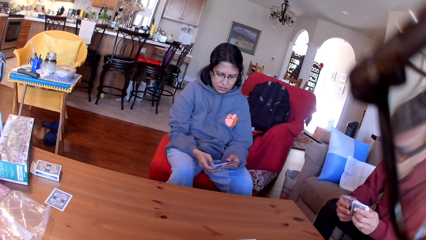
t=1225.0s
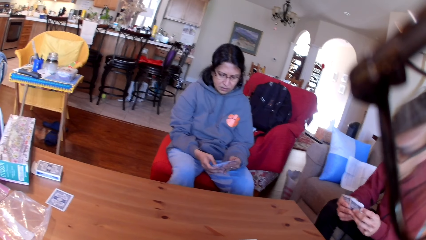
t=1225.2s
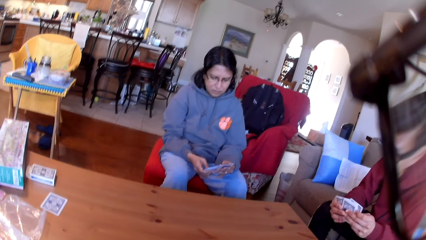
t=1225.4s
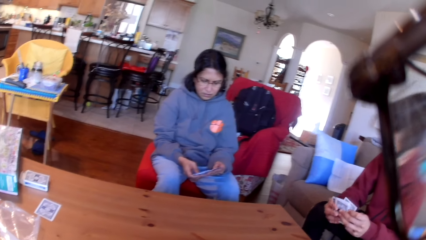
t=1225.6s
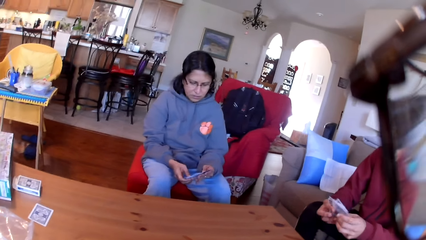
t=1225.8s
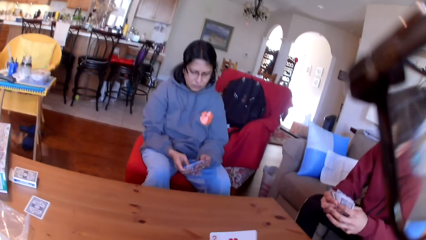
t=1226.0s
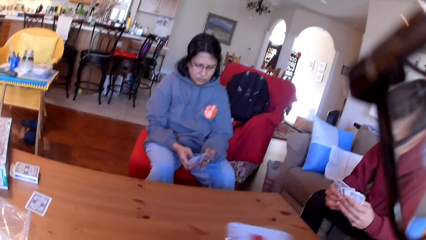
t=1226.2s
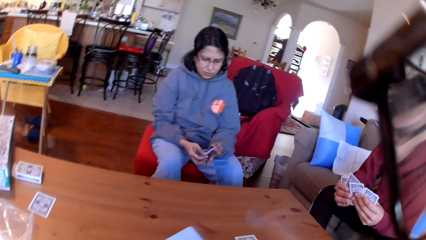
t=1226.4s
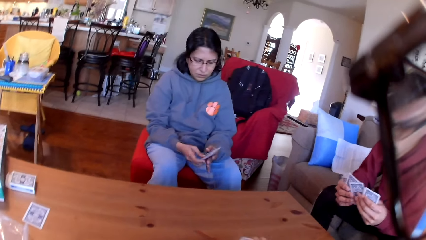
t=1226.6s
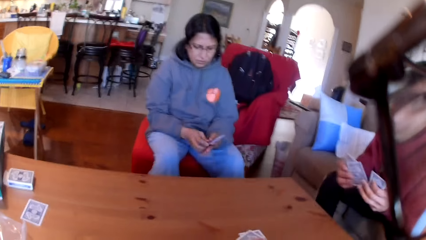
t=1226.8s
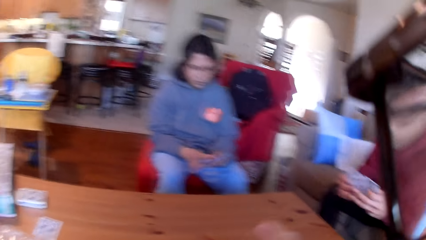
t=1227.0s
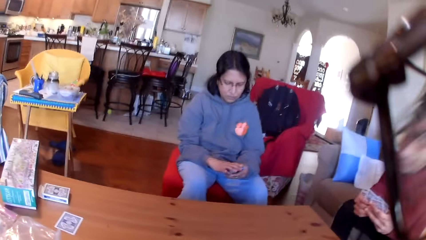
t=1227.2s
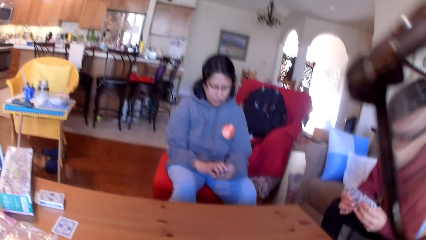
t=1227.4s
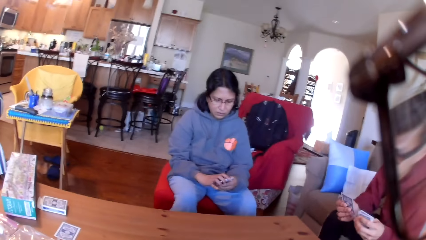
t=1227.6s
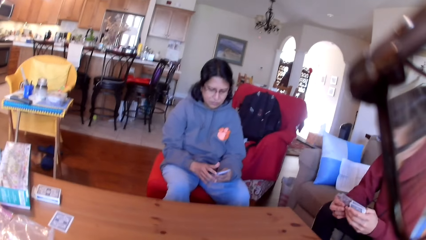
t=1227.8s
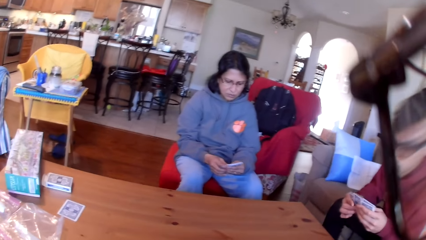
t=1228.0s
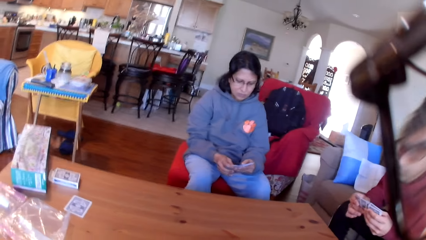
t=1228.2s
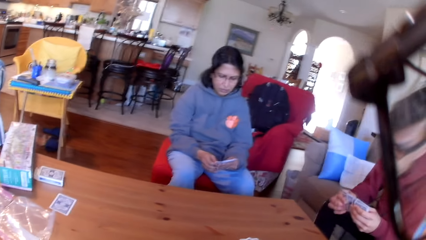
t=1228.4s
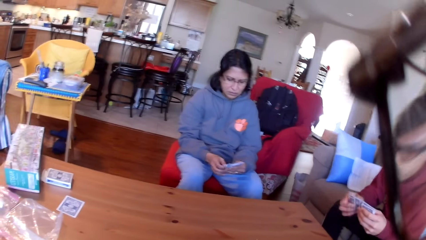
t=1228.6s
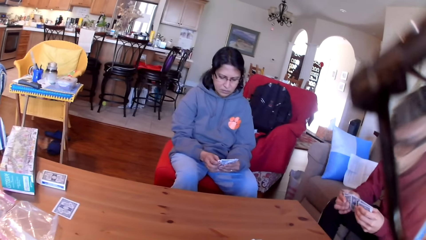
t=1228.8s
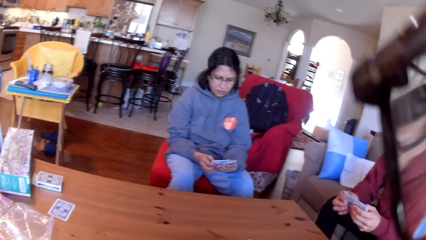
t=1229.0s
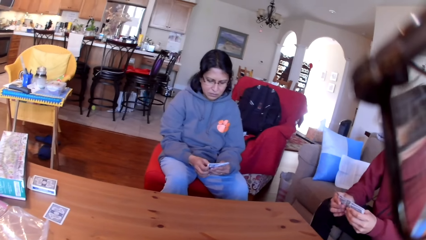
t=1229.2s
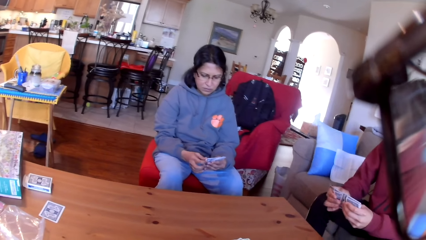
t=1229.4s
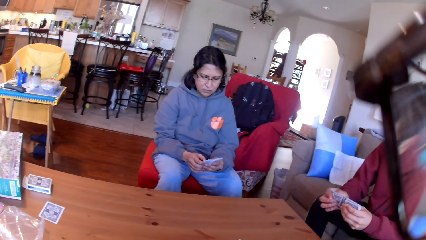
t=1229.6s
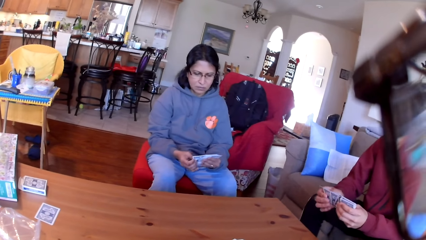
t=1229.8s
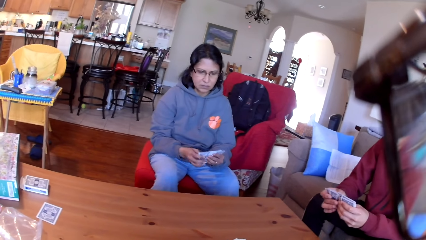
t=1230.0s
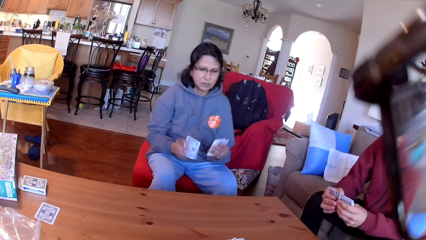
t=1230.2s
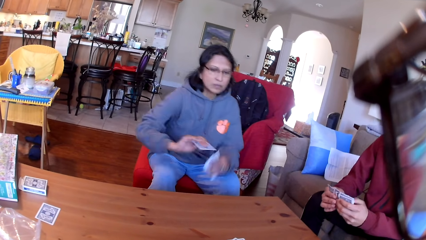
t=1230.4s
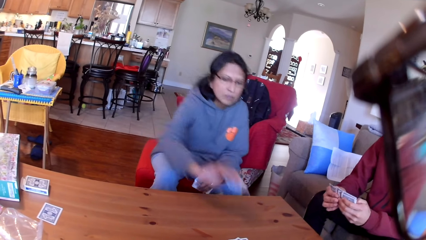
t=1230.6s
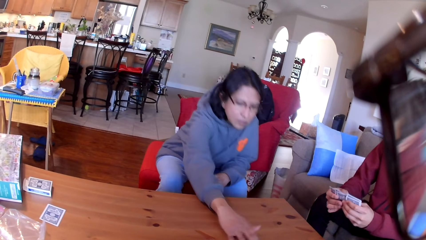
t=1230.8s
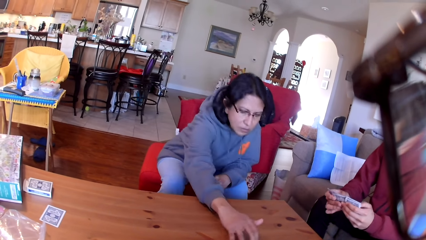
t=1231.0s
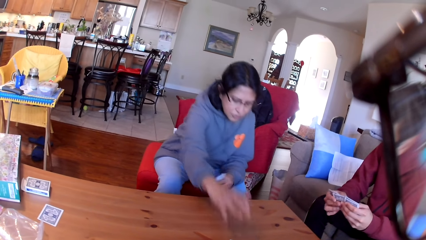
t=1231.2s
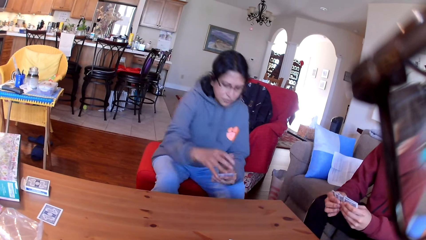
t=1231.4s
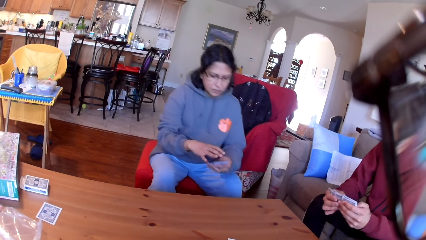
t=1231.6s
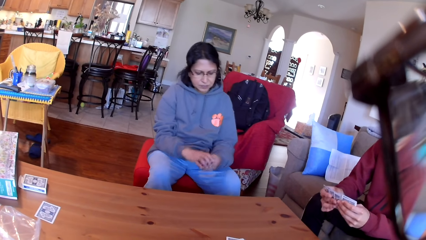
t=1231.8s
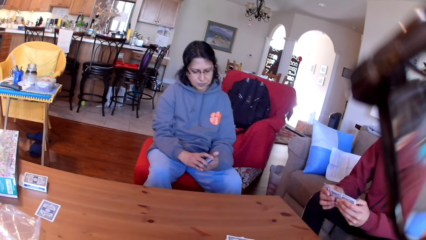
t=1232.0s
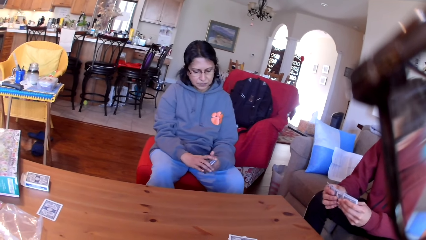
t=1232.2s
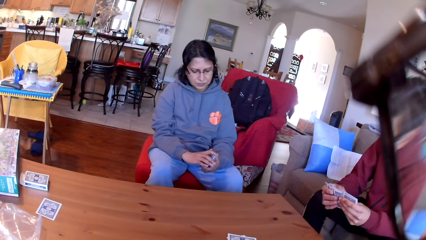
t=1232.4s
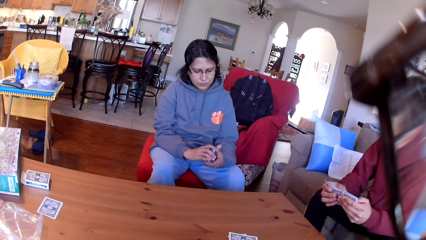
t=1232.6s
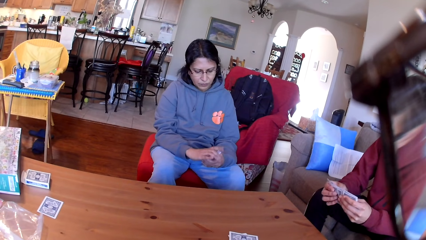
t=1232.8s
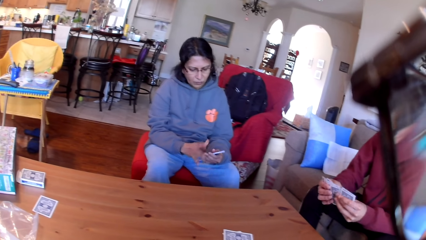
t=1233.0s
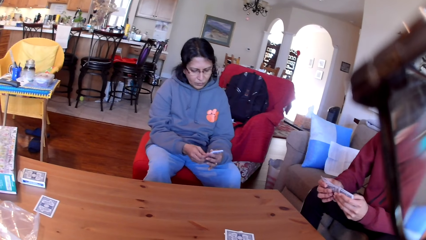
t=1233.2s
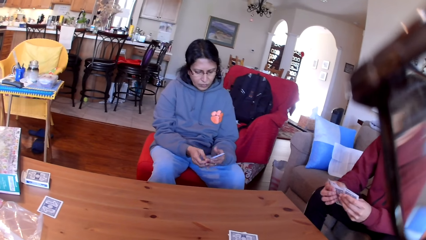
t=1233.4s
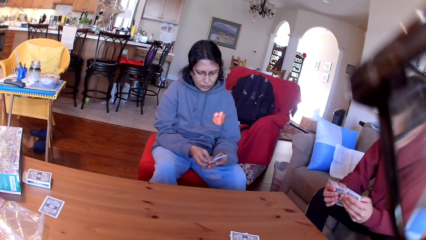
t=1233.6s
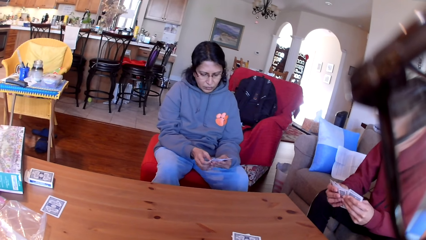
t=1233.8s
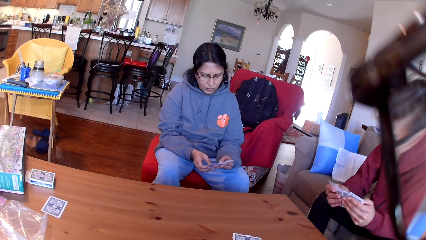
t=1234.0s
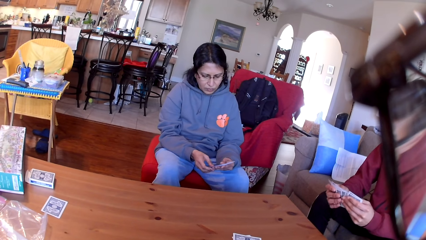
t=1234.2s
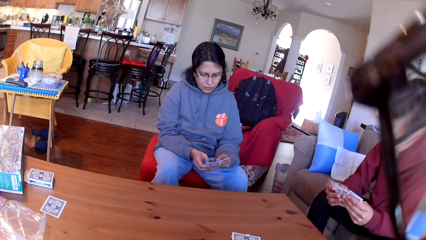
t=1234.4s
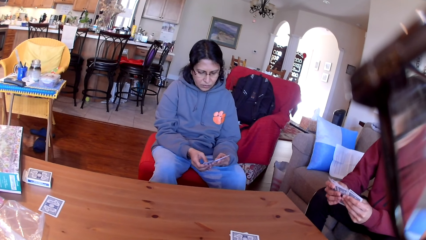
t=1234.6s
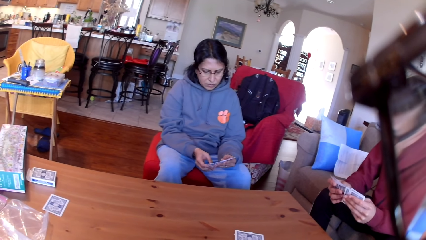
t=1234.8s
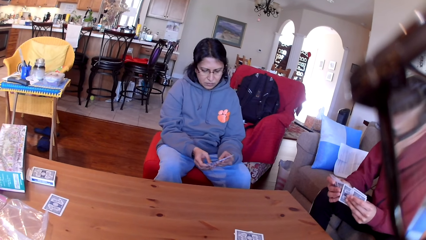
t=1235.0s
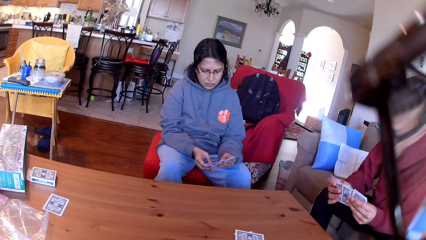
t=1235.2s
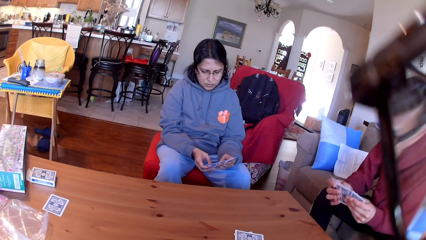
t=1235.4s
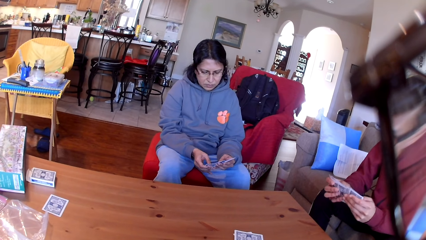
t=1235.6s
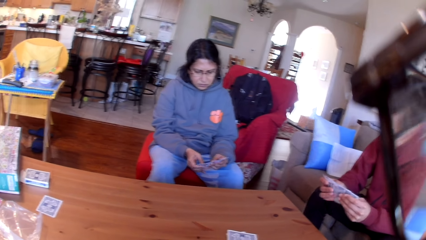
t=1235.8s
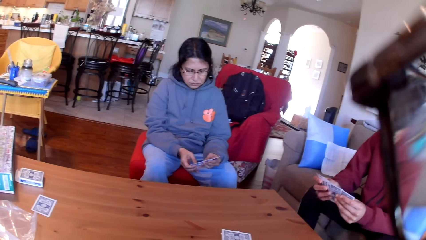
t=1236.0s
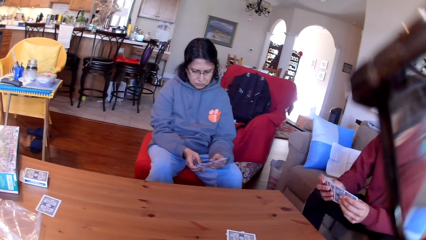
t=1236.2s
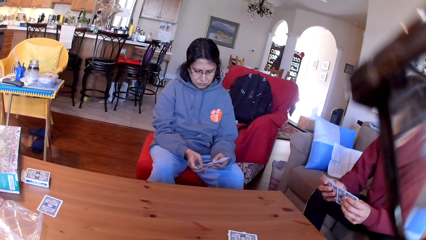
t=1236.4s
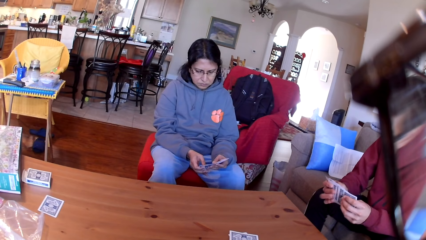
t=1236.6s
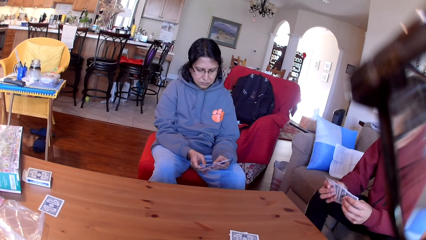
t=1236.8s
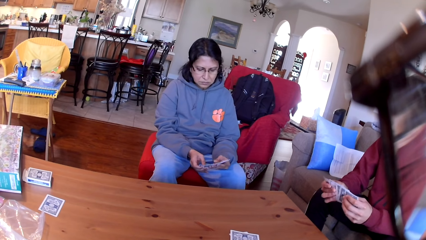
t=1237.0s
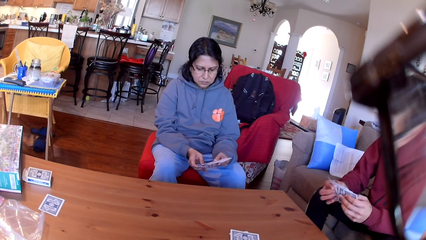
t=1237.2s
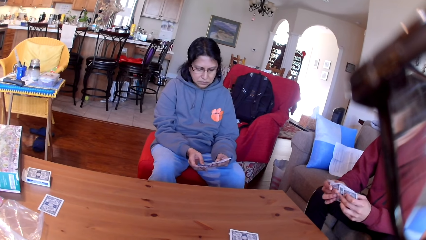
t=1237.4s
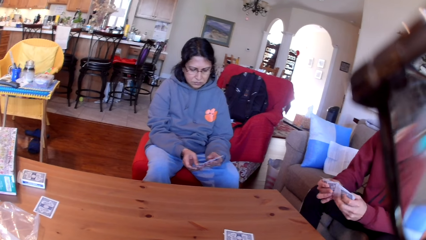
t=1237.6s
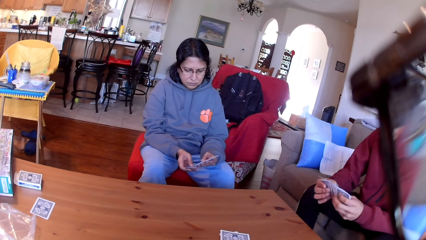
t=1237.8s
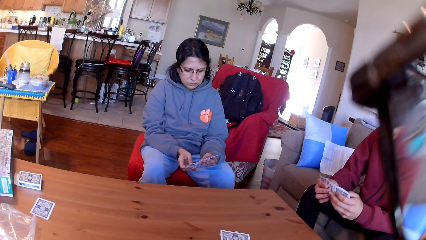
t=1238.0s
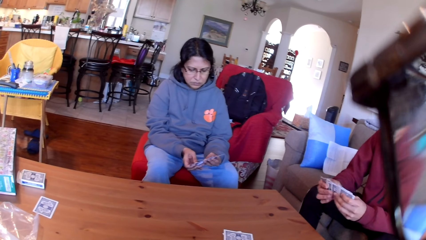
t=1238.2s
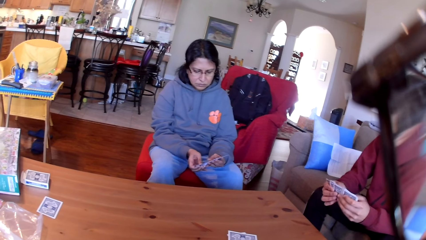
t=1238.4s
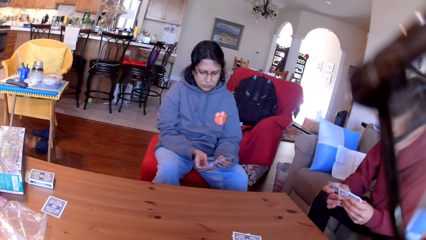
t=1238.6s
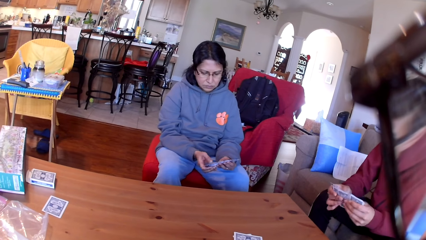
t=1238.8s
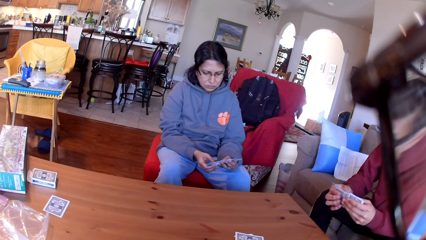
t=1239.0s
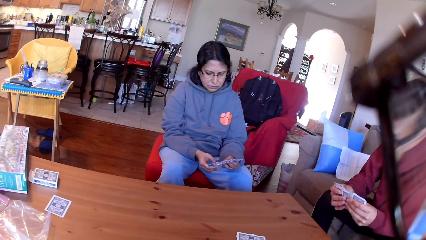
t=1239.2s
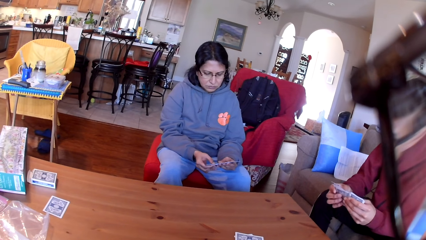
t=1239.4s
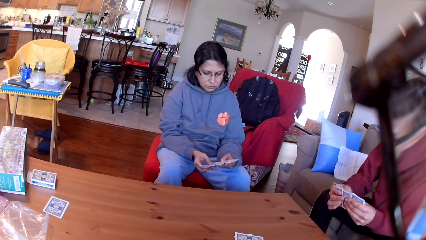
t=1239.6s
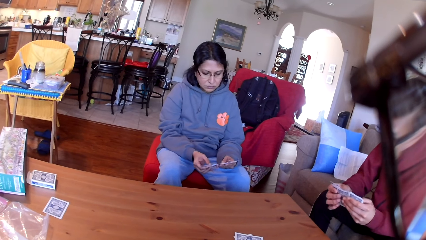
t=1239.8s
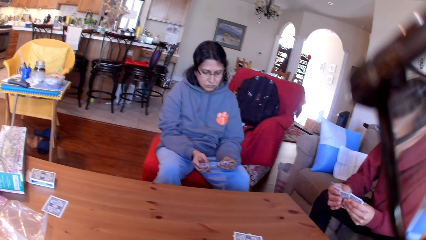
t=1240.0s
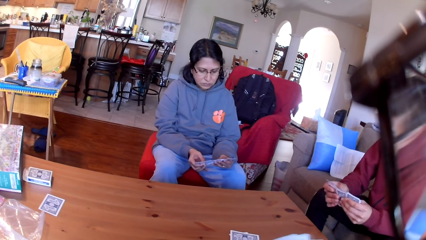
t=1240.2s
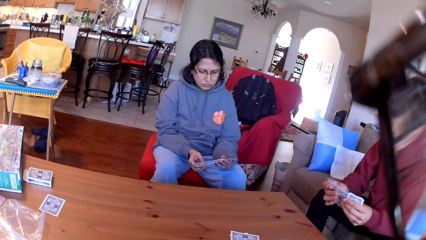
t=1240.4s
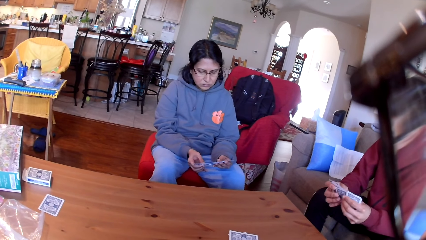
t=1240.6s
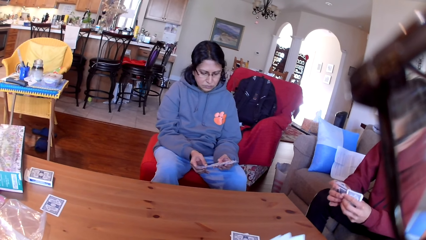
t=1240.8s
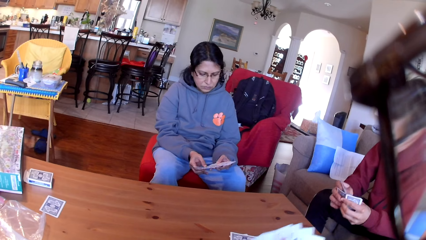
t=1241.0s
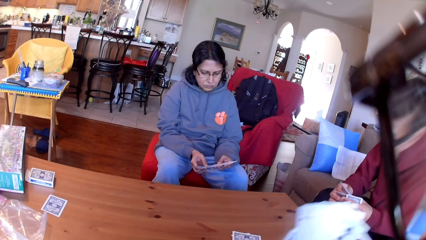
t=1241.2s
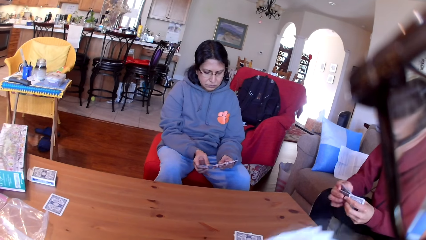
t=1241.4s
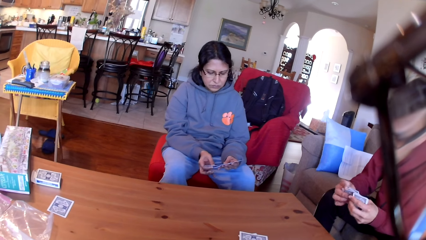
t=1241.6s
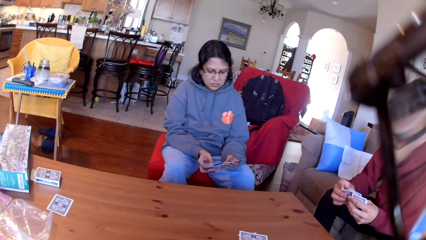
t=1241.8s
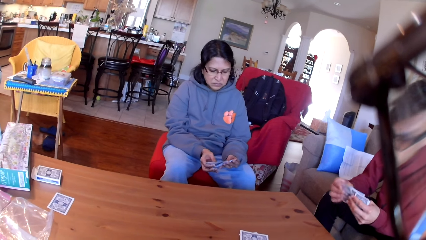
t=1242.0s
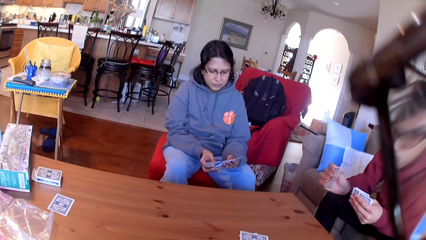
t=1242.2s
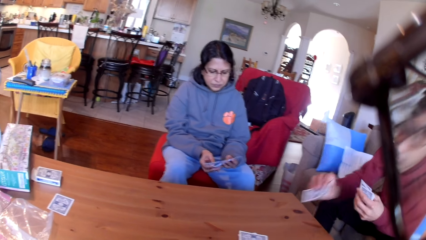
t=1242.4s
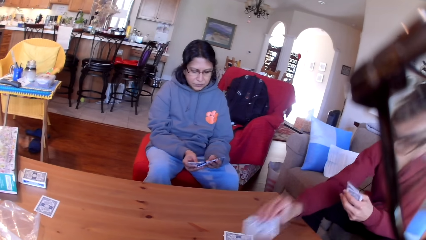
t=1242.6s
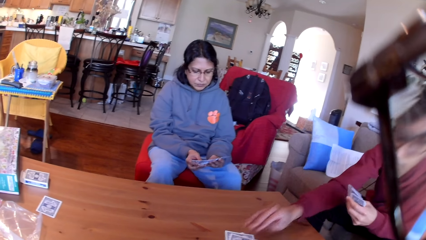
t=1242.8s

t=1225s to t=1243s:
The camera wearer puts the card on the table. A man moves the cards in his hands. A woman moves the cards in her hands. The woman puts the card on the table. The man moves the cards in his hands. The woman moves the cards in her hands. The camera wearer moves up the cards and drops the cards on the table.
